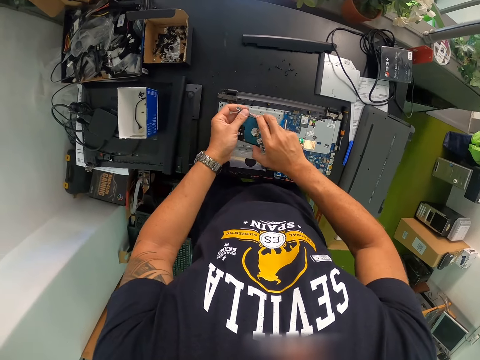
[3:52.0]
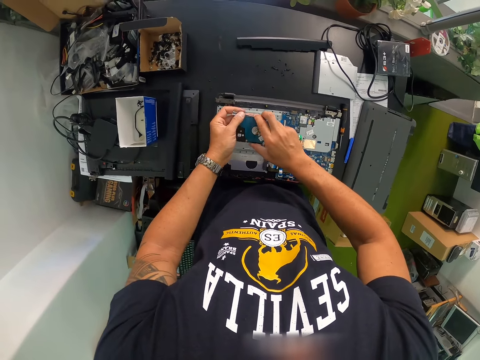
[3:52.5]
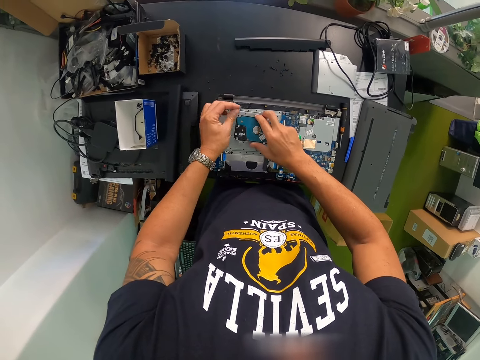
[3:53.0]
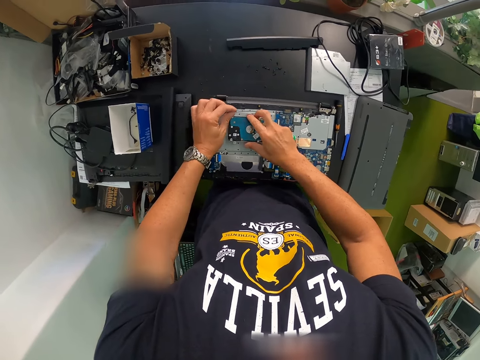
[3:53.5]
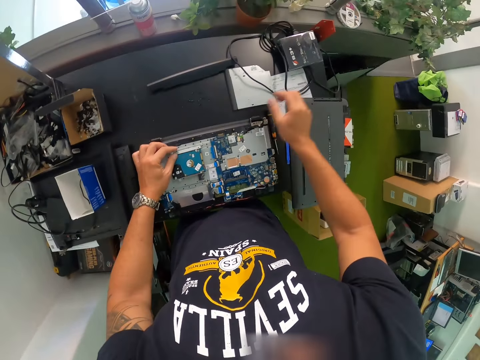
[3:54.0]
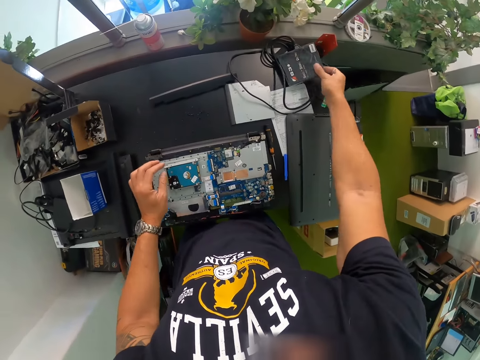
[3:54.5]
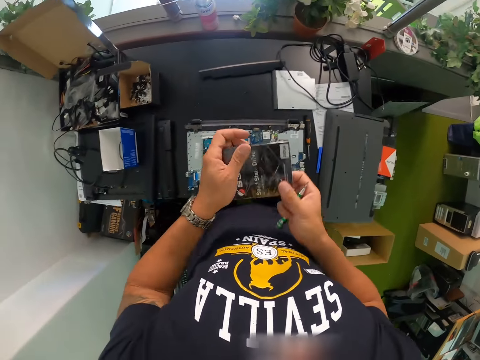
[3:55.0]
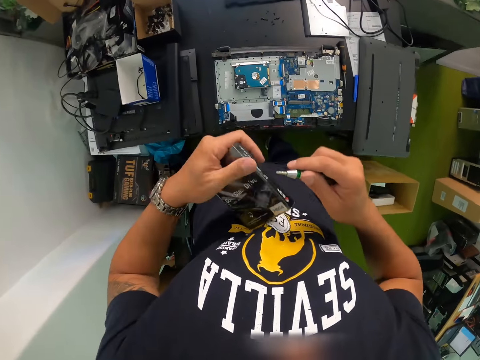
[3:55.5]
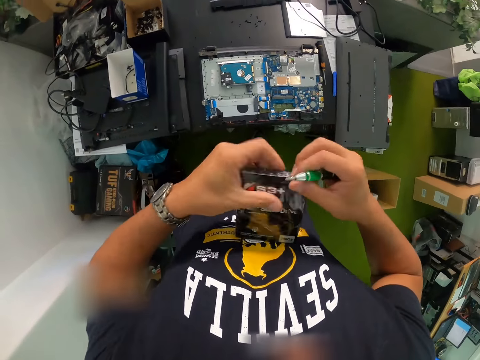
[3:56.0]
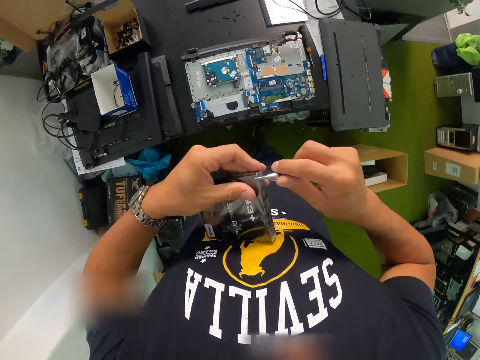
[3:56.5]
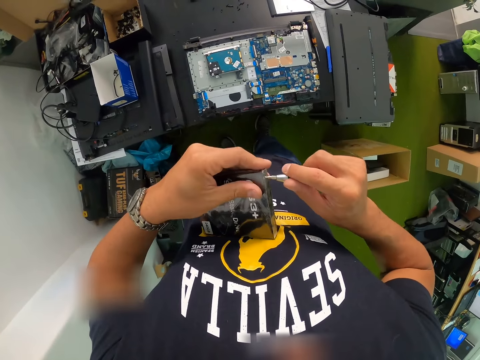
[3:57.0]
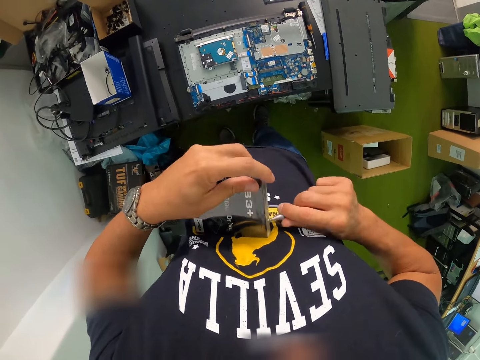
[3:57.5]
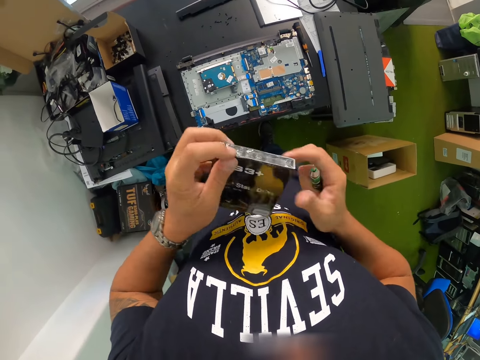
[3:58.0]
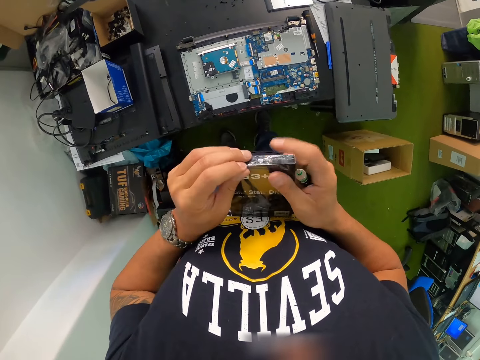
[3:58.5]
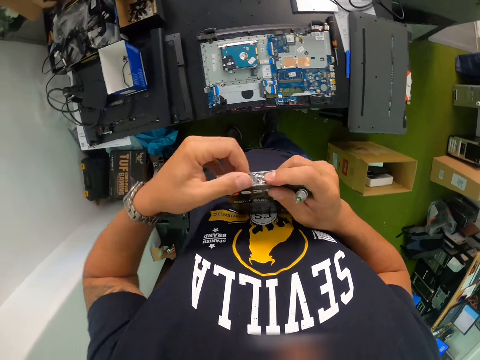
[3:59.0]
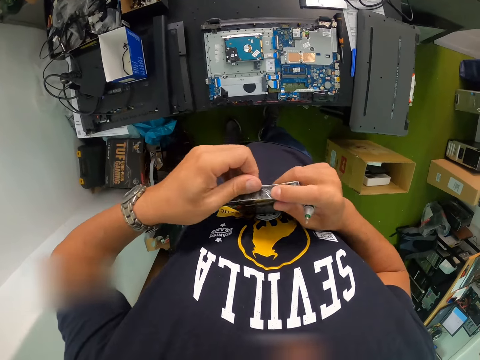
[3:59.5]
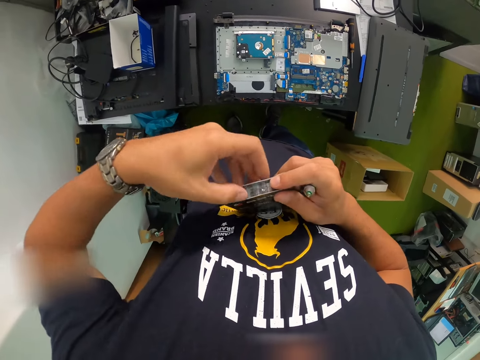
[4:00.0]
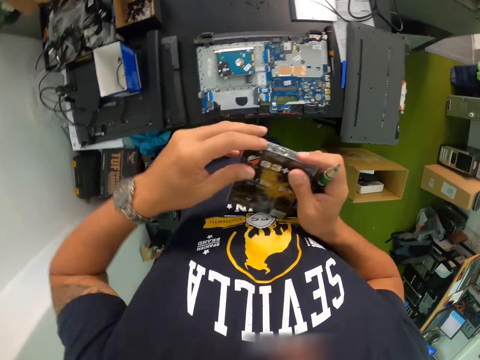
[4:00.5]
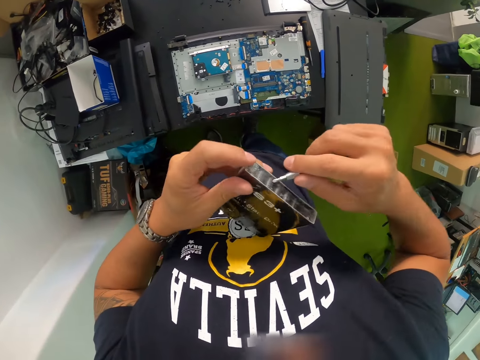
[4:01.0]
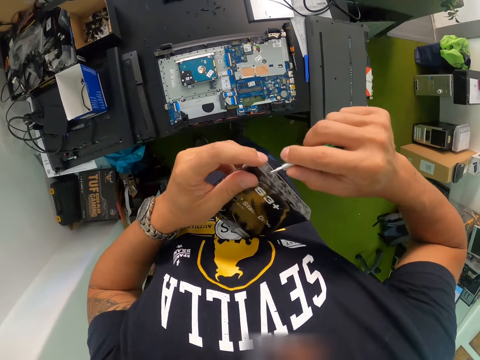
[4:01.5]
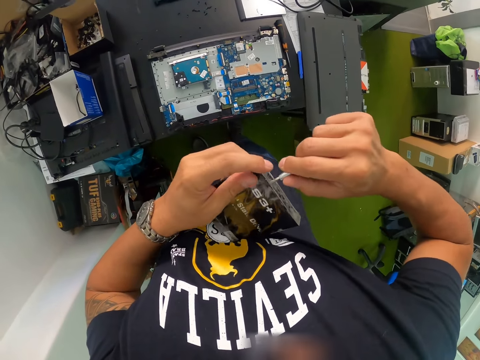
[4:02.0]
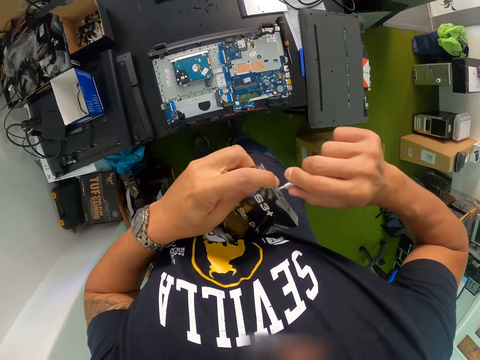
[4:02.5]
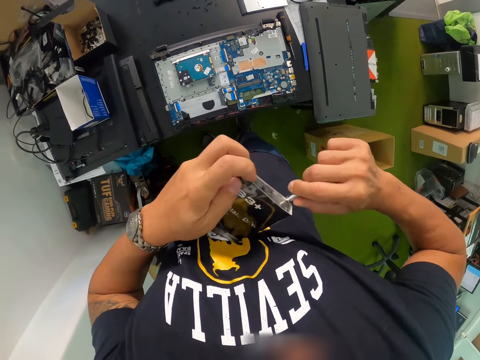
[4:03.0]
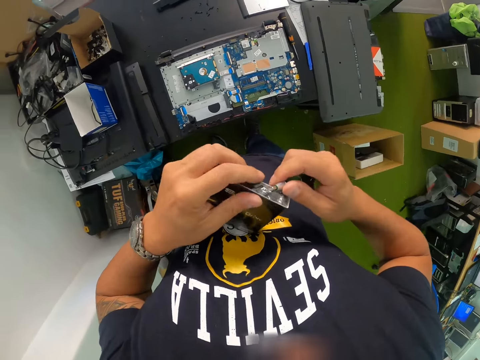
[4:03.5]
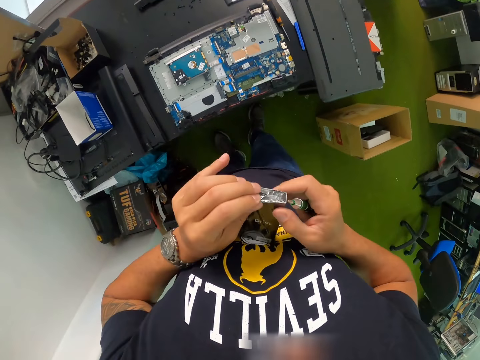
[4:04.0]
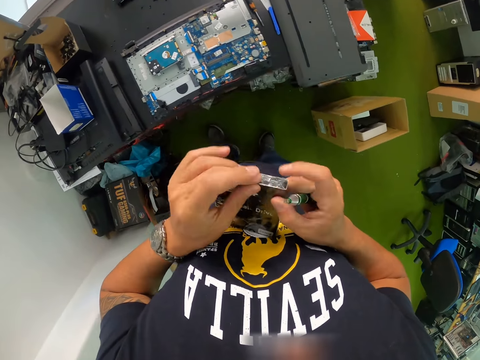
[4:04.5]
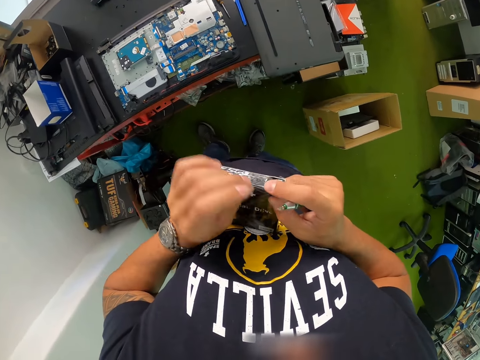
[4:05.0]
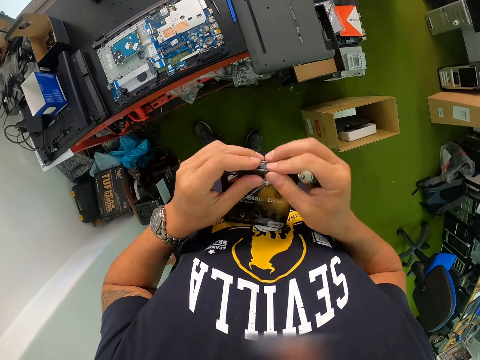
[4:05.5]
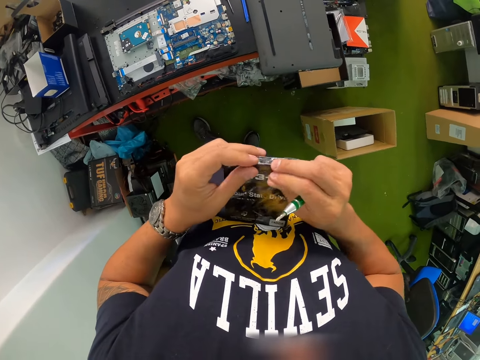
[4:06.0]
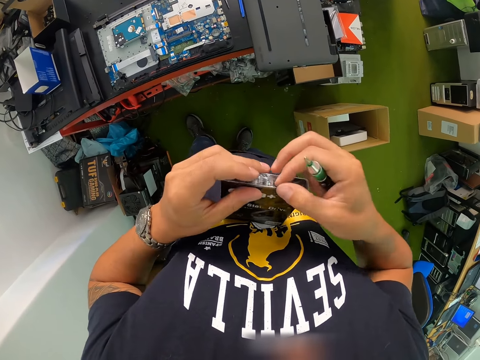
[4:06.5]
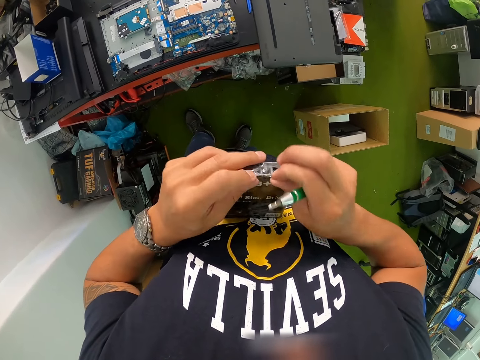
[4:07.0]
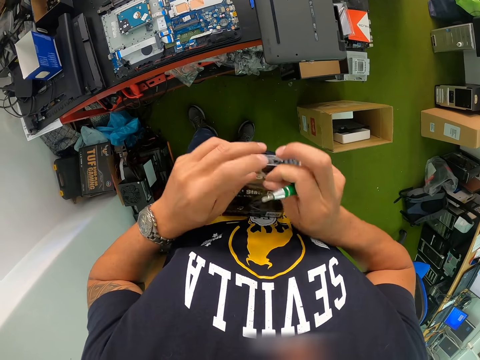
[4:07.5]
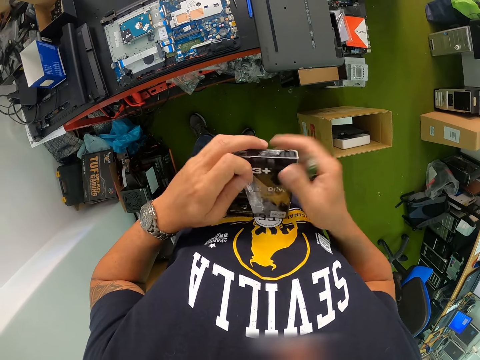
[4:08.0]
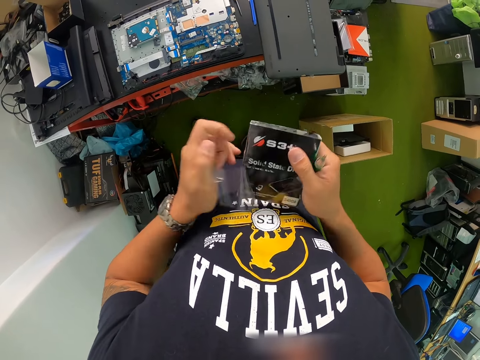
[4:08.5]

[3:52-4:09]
The camera wearer holds a laptop part with both hands. He drops the drive on the laptop panel with both hands. He picks a paper pack or mini box from the work bench with his right hand. He holds the mini box in the left hand and adjusts the mini box in both hands. He removes the nylon around the paper pack with the screwdriver in his right hand. He tilts the mini box. He opens the mini box with his hands. He opens the mini box with the screwdriver in his right hand. He opens the mini box with his hands.

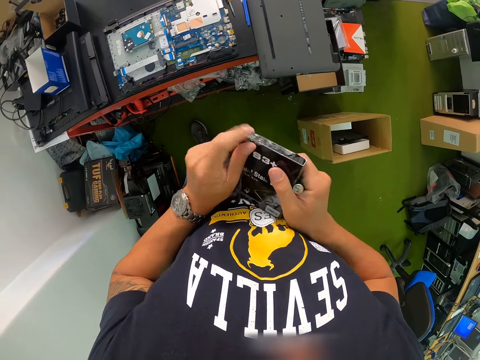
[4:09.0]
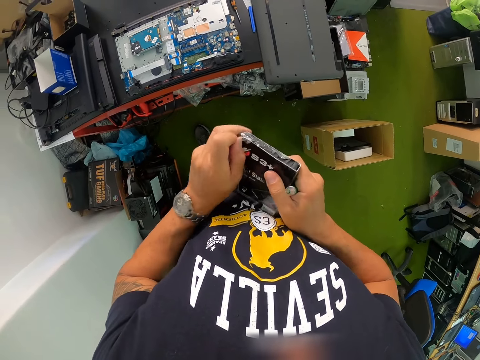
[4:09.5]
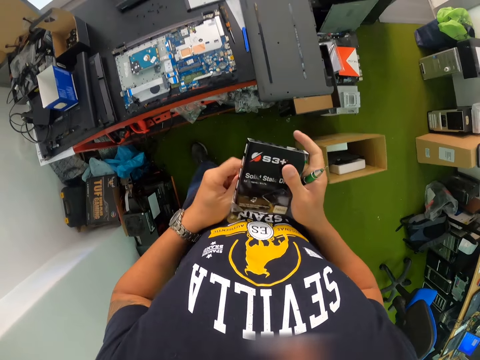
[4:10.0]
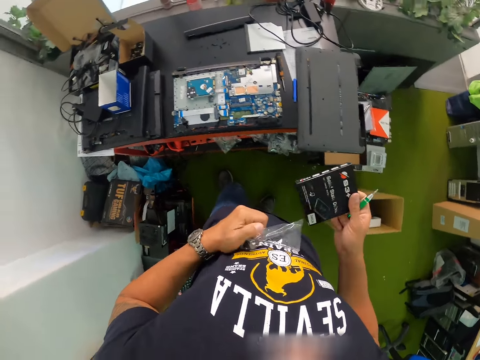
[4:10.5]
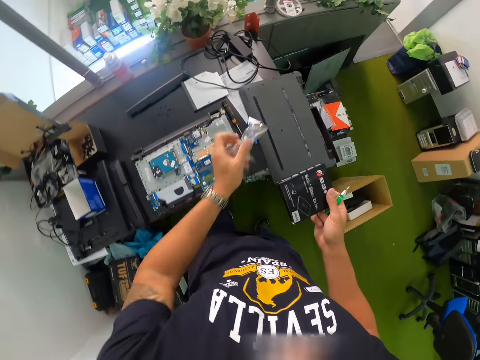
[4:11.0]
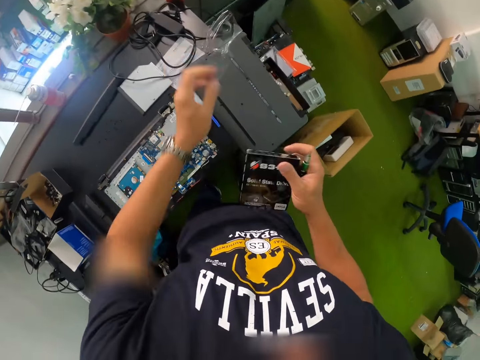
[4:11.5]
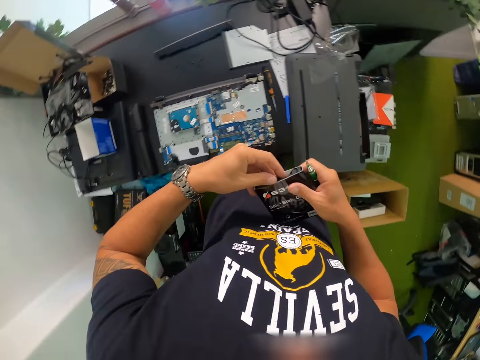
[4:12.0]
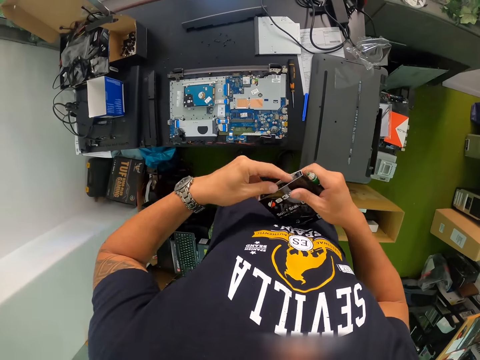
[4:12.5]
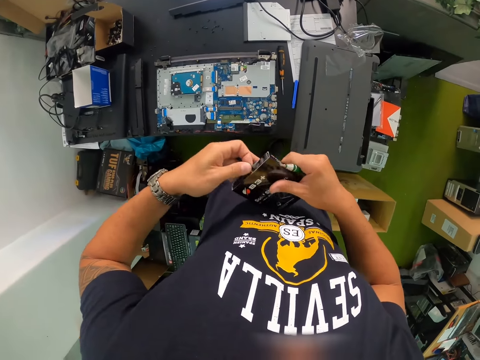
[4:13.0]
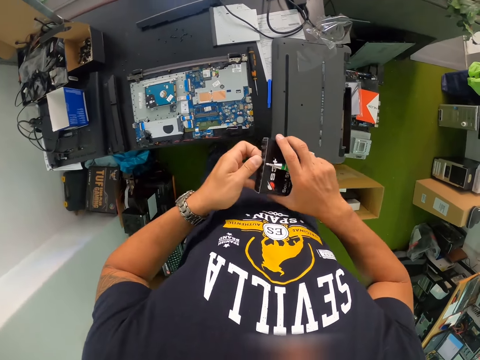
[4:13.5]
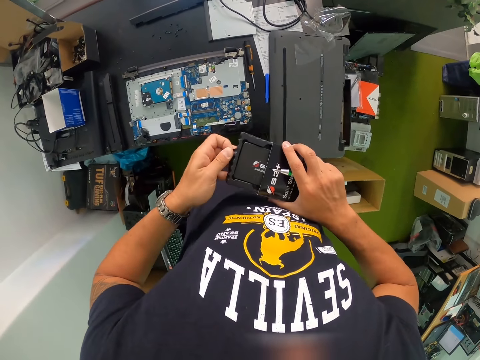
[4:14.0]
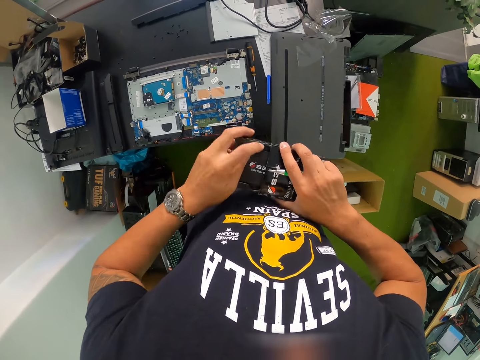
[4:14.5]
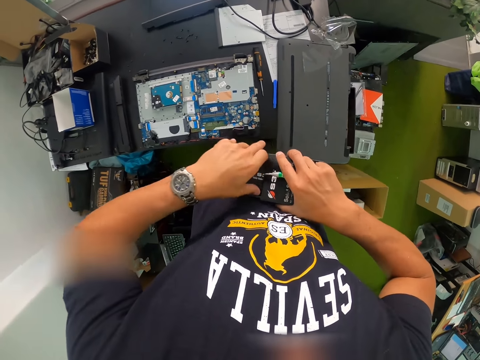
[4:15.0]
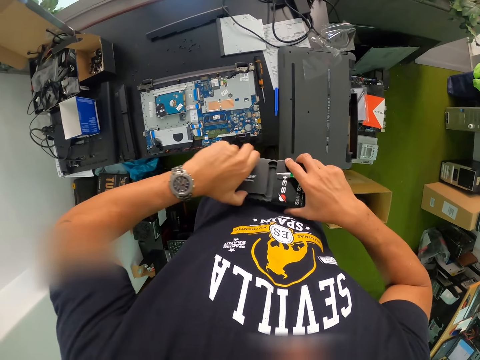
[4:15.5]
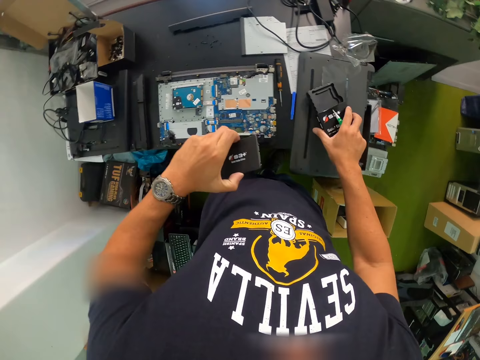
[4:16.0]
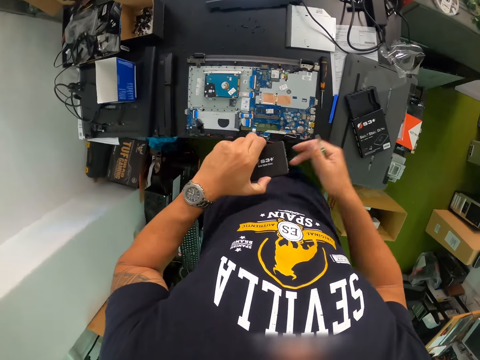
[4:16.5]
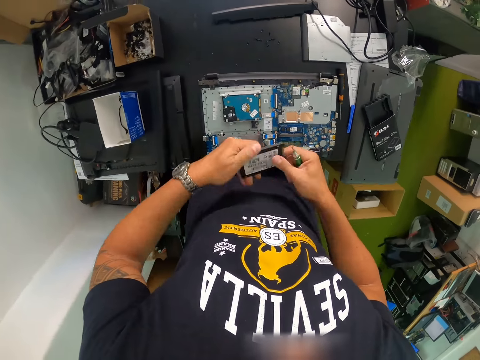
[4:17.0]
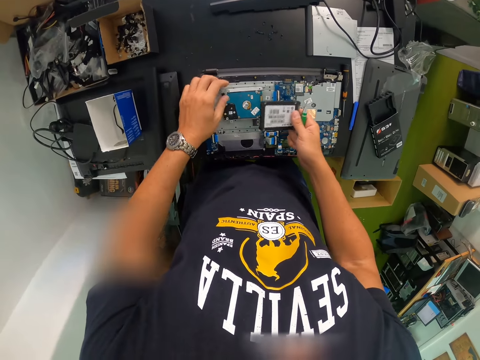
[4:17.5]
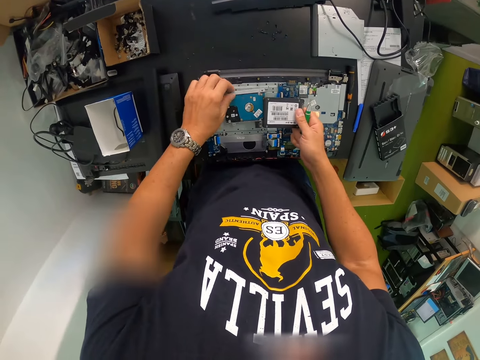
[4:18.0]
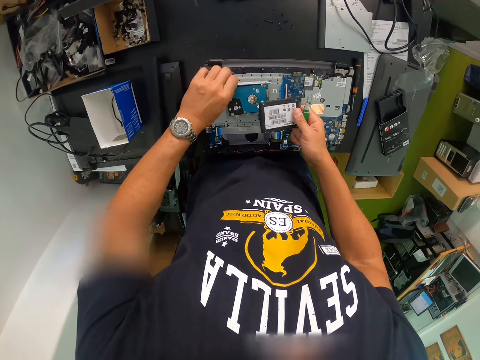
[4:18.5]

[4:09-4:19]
The camera wearer drops the nylon on the work bench with his left hand. He holds the mini box or paper pack with both hands. He removes a disk drive from the paper pack with his left hand. He drops the paper pack on the laptop case with his right hand.
